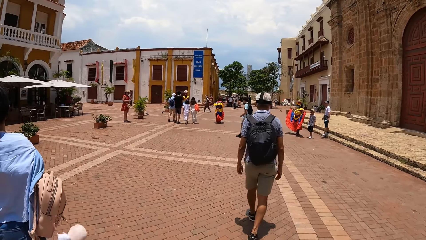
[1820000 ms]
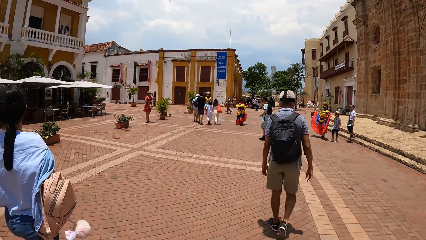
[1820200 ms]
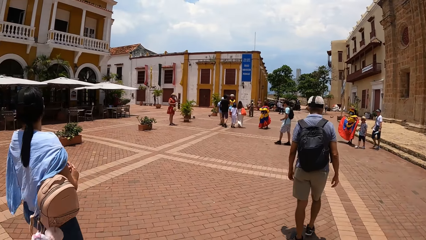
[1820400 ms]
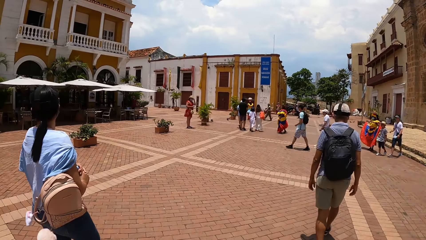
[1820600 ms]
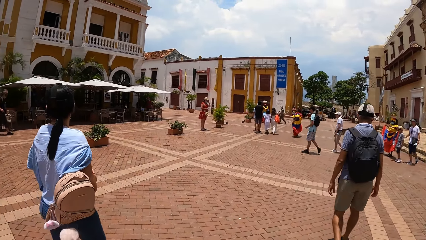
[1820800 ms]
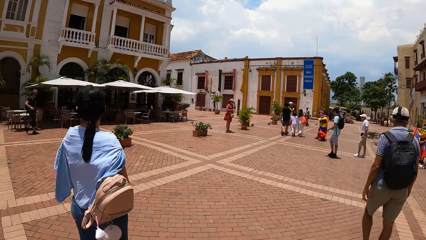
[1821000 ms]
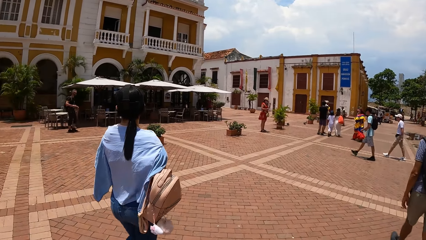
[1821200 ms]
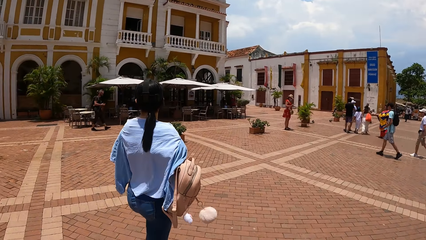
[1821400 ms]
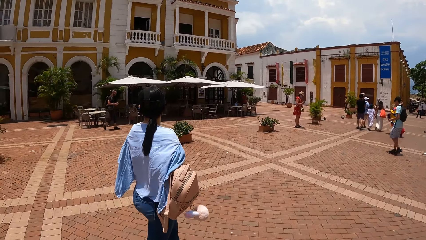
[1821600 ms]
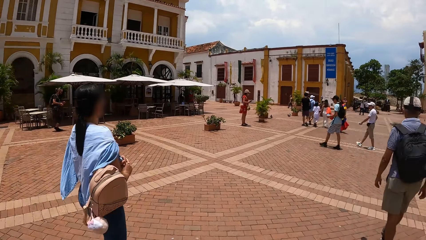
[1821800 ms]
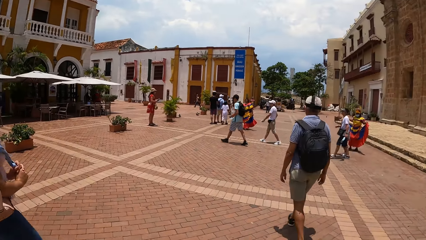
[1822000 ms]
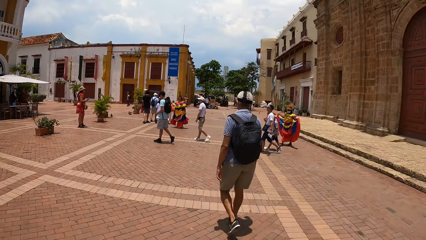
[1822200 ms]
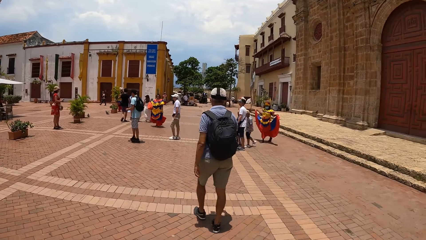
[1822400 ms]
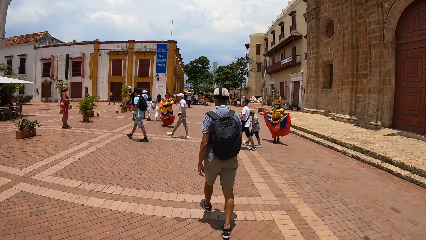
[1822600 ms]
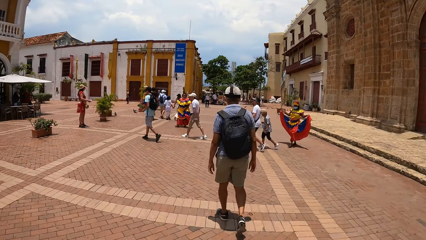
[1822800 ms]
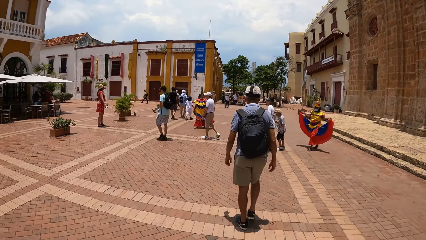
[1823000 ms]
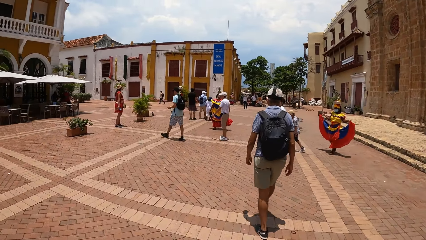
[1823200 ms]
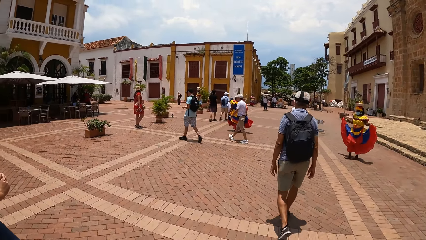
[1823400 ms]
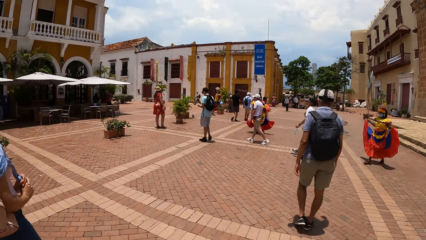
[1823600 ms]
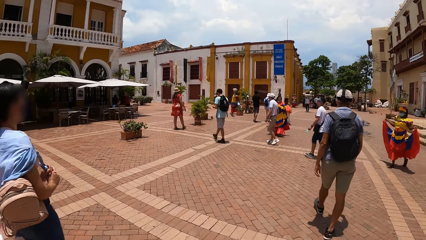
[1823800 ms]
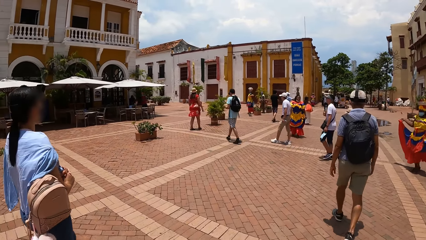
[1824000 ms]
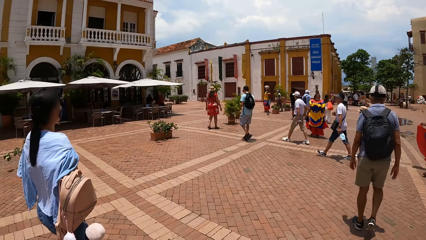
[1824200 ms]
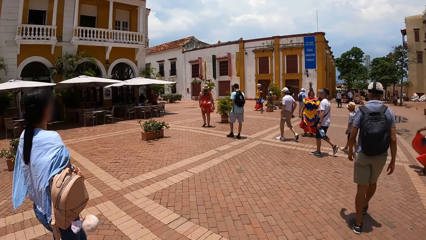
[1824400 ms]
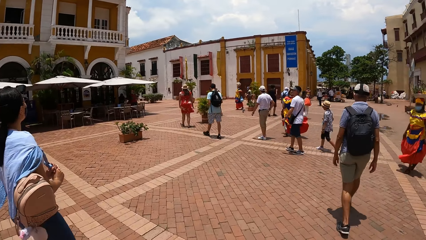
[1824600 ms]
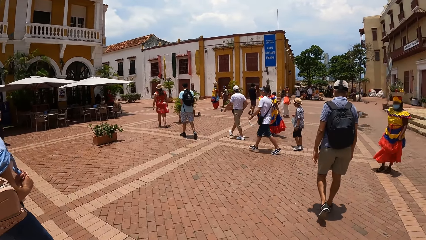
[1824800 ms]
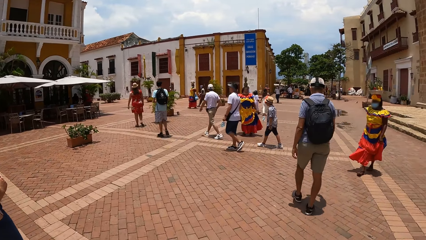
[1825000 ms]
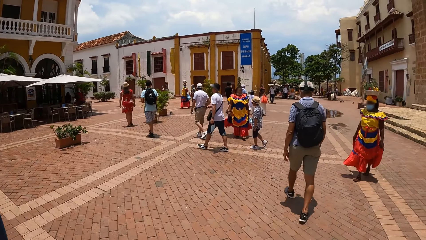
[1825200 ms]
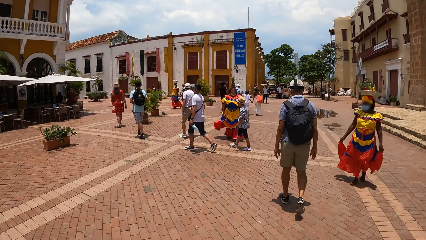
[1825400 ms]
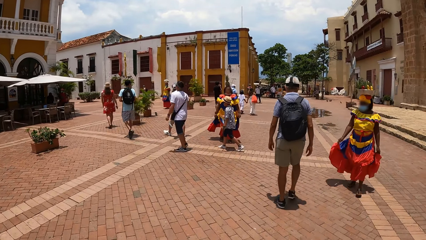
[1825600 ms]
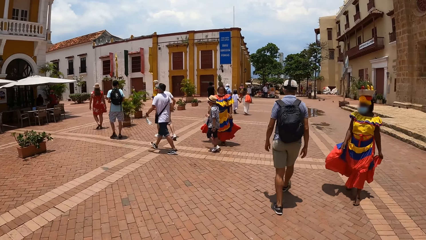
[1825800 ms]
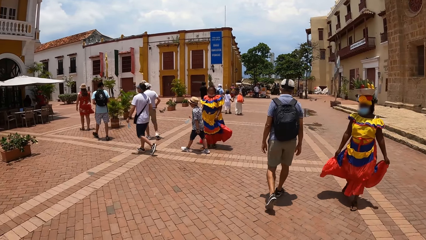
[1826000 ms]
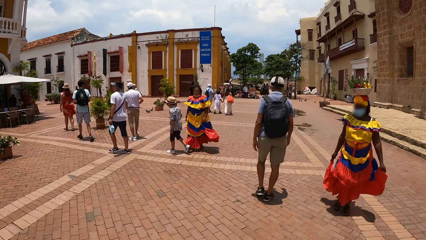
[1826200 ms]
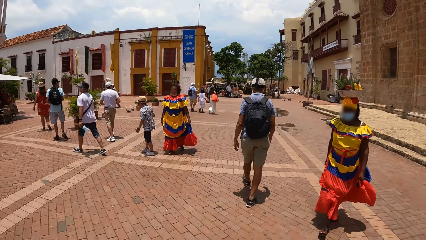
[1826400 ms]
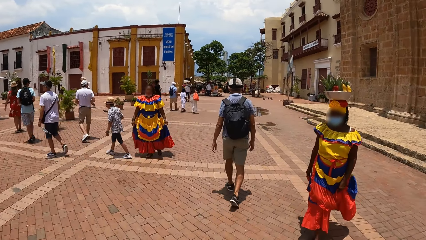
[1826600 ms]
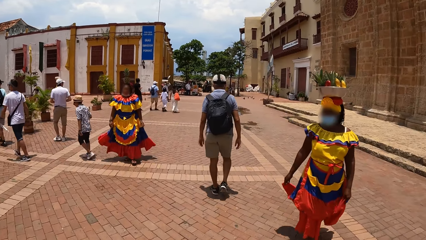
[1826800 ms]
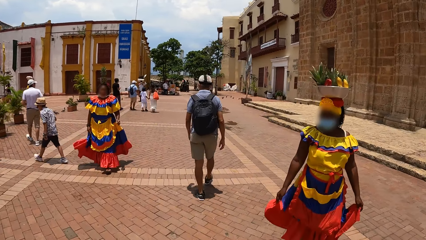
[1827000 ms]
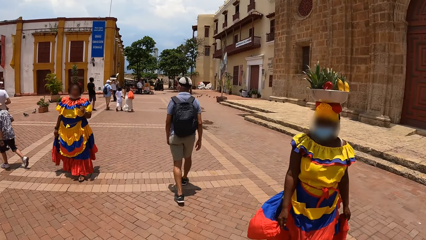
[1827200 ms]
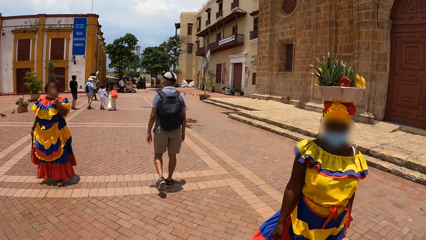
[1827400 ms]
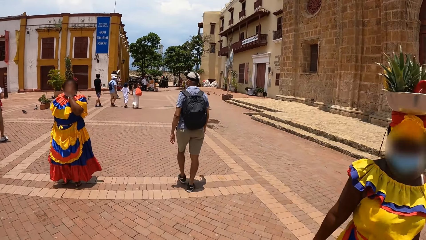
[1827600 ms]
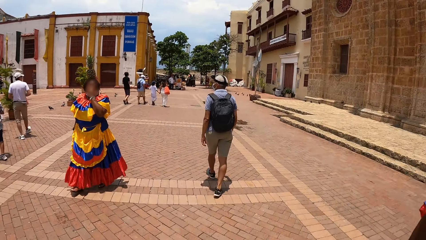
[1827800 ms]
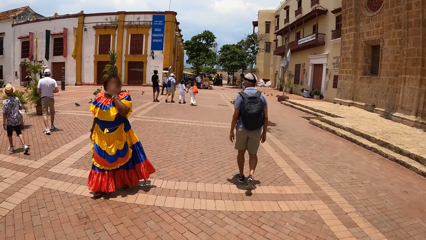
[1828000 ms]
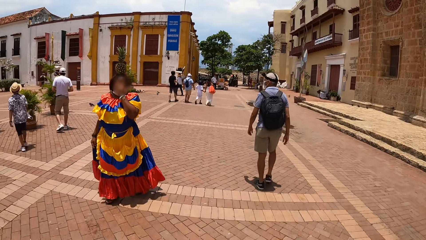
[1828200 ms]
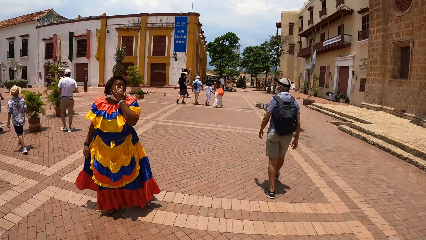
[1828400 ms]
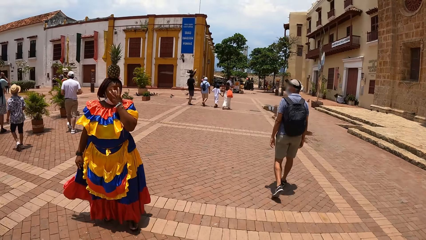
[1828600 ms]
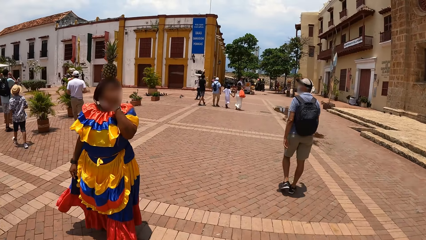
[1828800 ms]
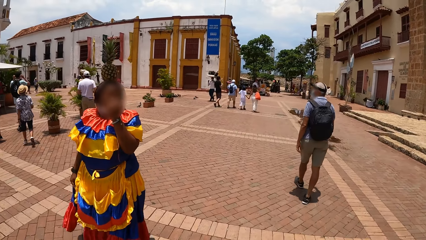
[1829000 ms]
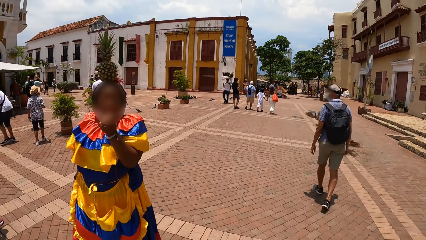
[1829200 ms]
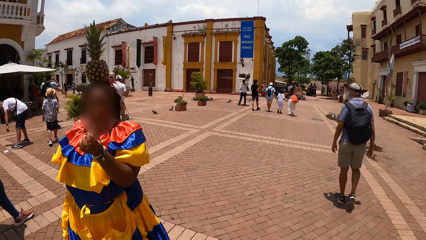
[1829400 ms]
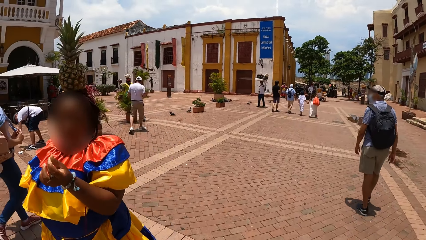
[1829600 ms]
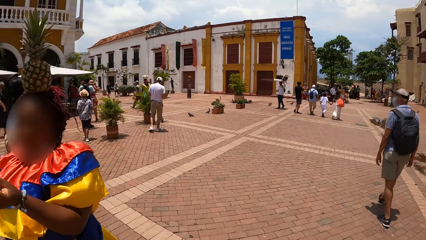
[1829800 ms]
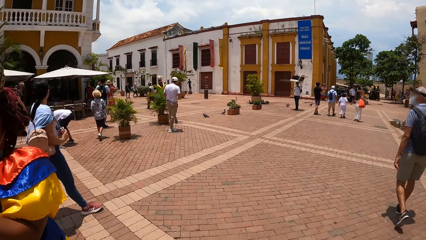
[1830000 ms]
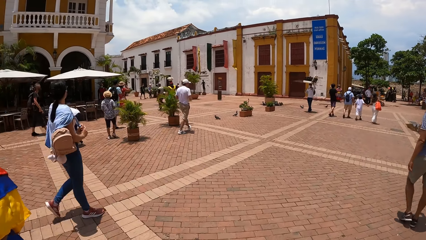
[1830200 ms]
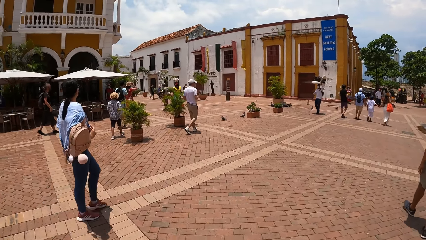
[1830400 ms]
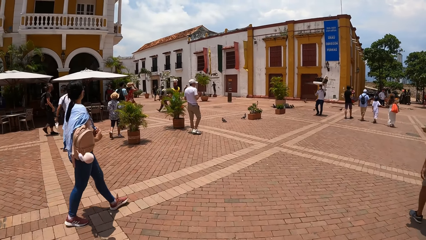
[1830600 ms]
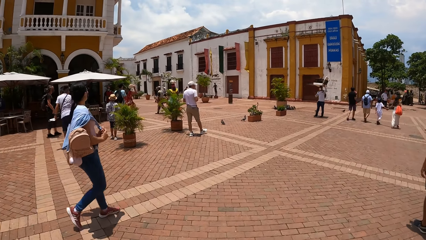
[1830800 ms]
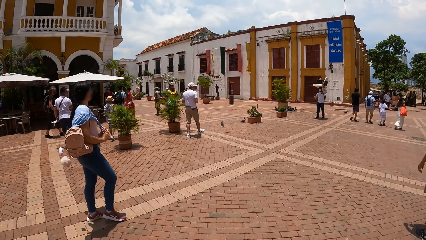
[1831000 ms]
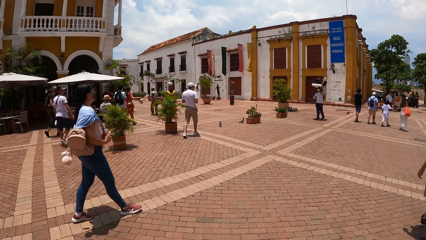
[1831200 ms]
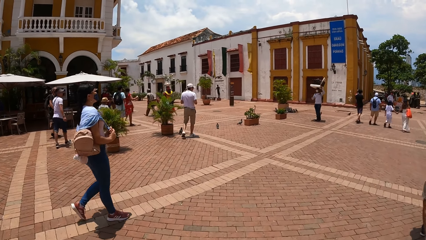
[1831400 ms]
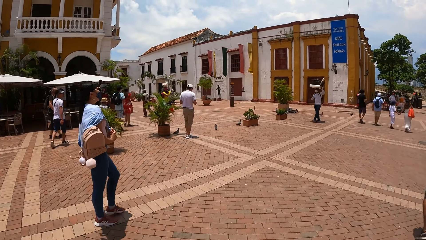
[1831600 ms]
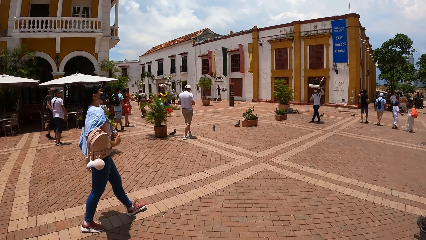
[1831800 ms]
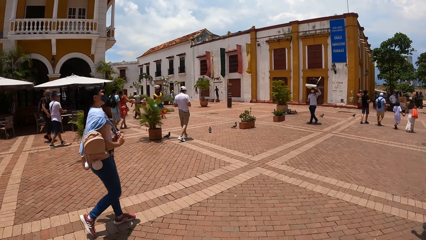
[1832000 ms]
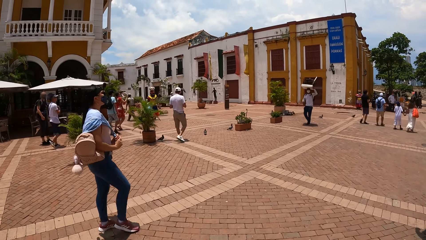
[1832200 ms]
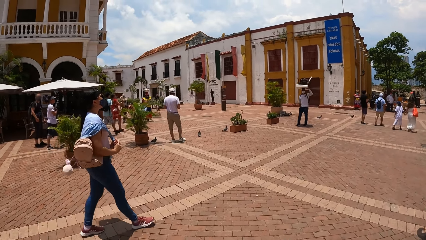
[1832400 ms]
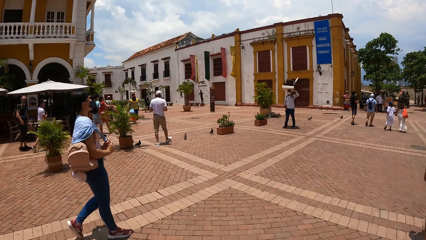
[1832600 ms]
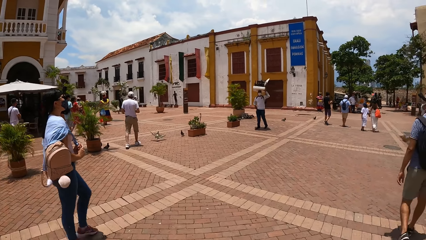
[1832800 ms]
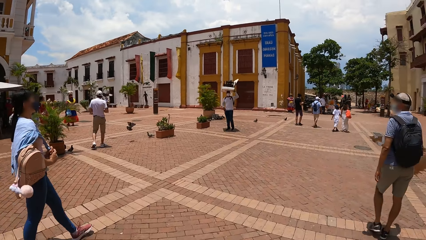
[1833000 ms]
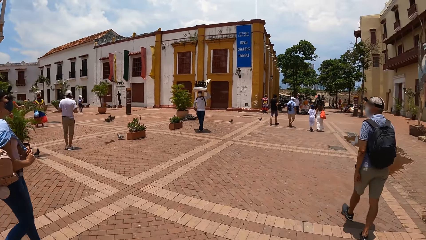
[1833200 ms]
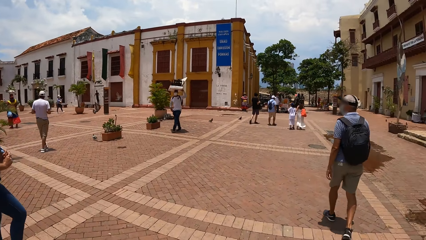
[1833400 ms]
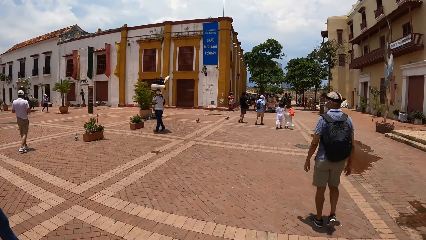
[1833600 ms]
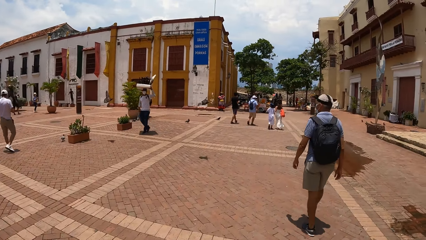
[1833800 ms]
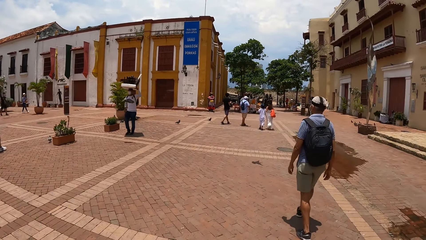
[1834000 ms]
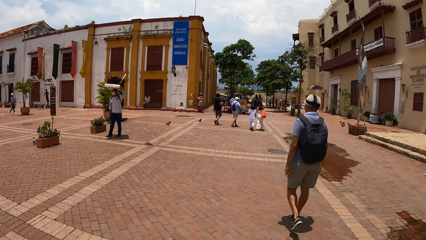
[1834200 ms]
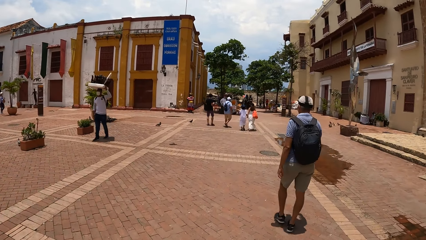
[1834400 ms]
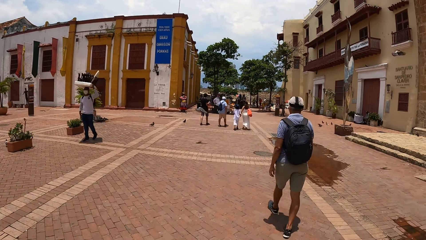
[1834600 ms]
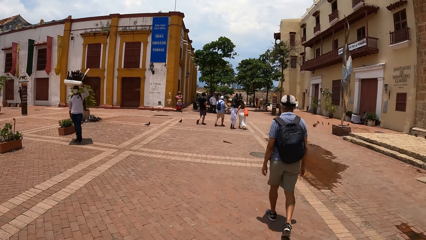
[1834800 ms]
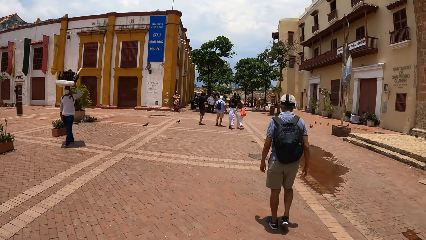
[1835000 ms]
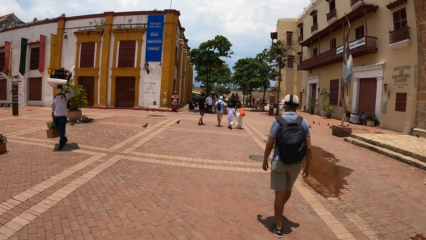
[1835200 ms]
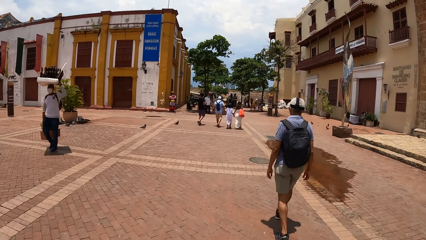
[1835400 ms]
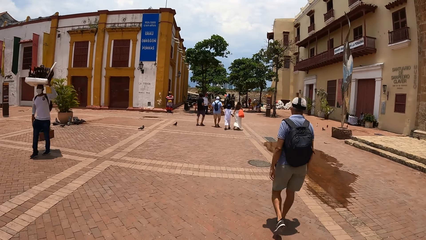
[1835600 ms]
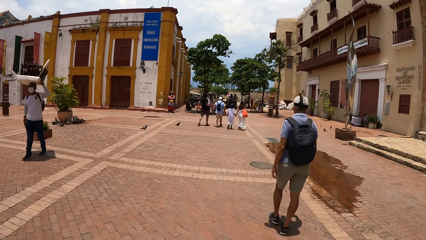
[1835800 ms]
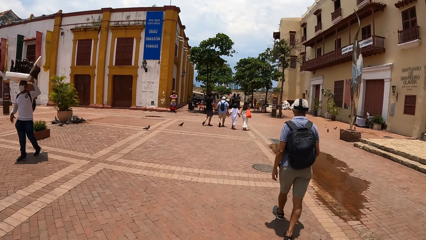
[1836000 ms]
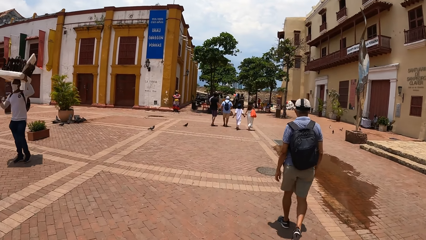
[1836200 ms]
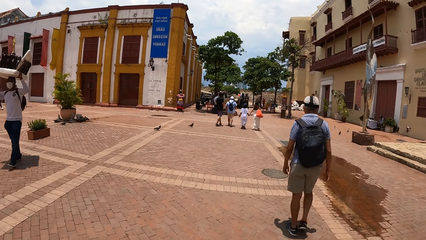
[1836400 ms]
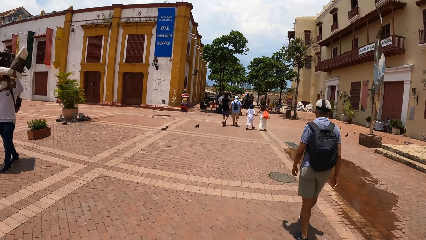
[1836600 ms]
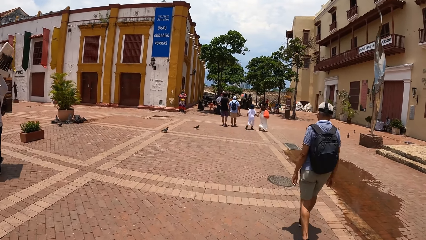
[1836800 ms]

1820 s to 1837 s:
The camera wearer looks left. They look forward. They look left. They look forward. They look left. They look forward.
